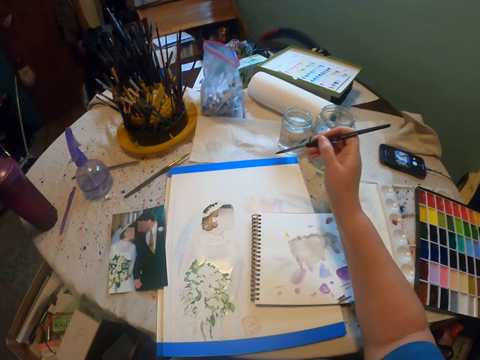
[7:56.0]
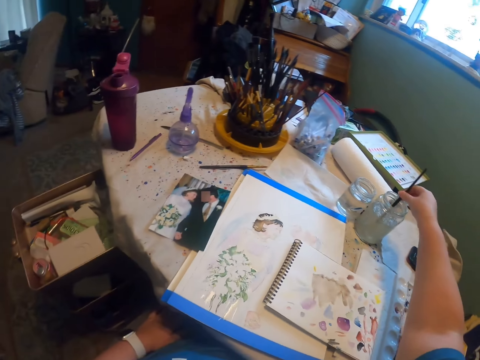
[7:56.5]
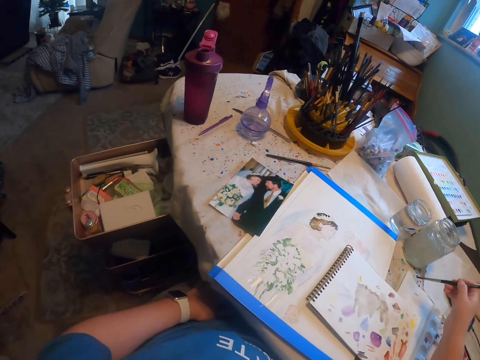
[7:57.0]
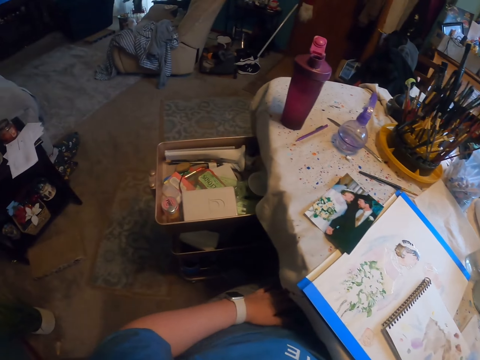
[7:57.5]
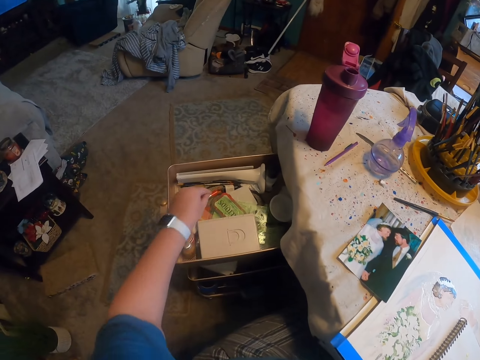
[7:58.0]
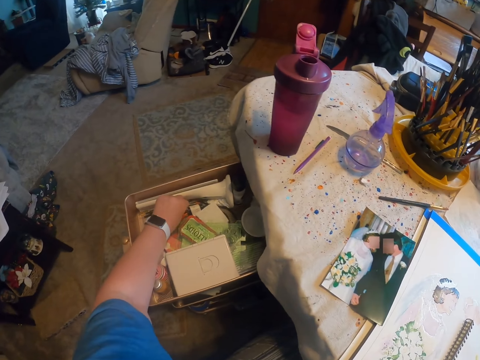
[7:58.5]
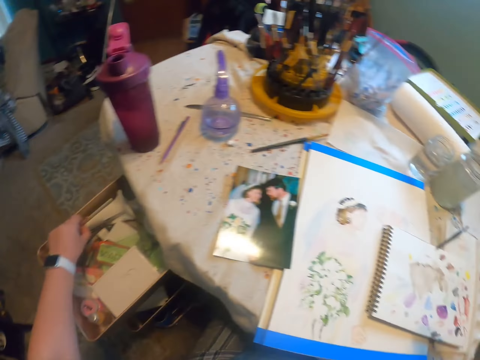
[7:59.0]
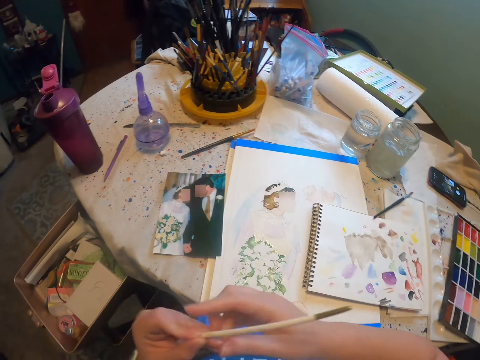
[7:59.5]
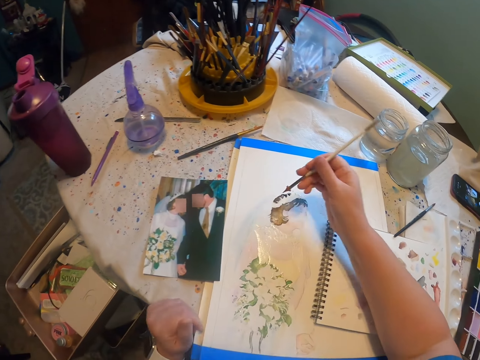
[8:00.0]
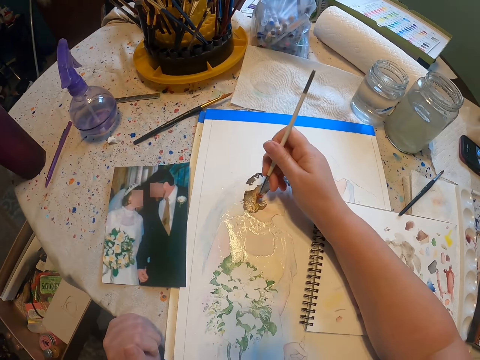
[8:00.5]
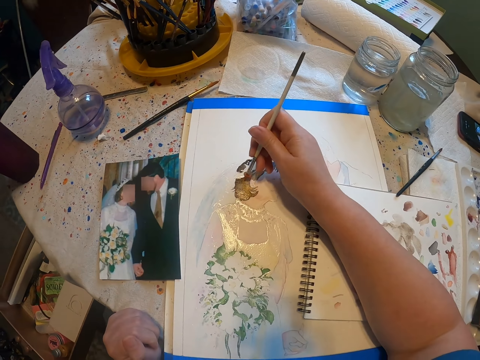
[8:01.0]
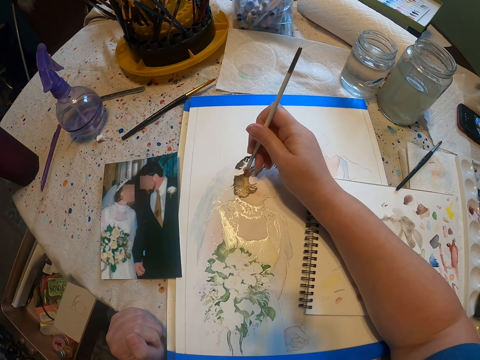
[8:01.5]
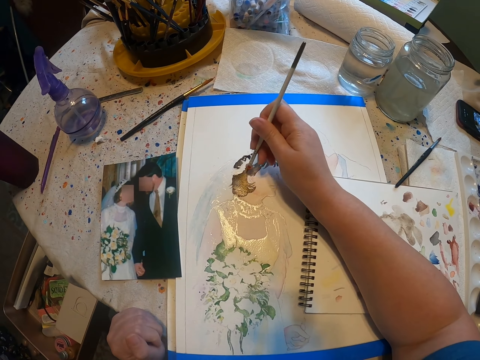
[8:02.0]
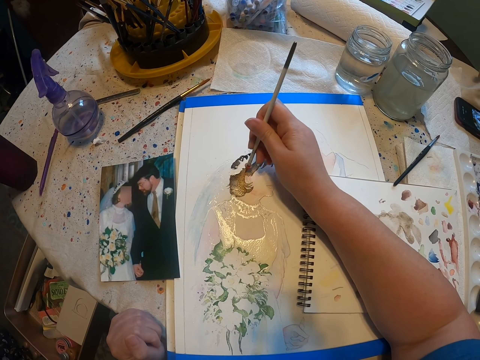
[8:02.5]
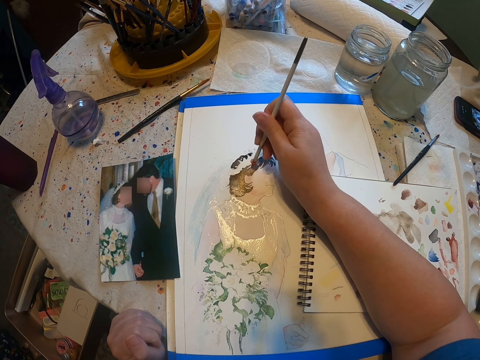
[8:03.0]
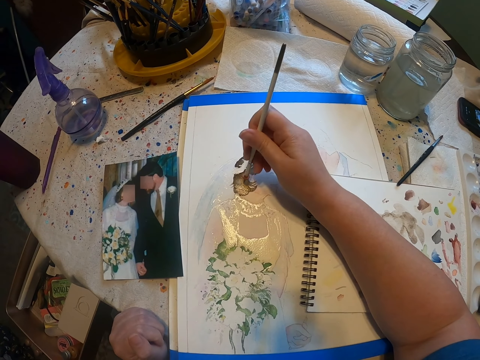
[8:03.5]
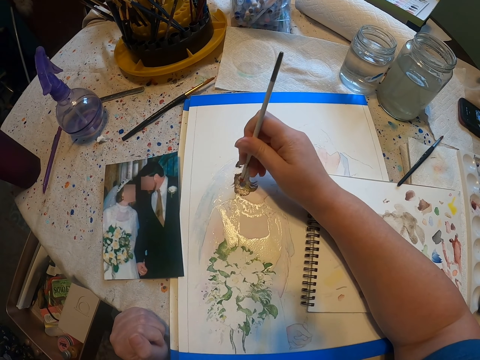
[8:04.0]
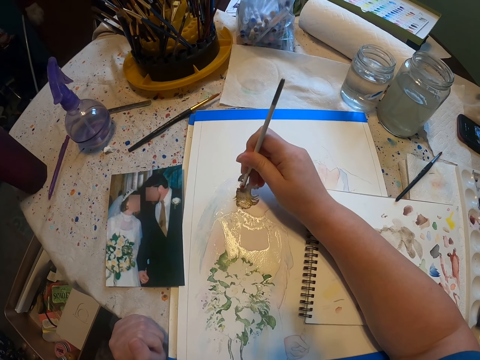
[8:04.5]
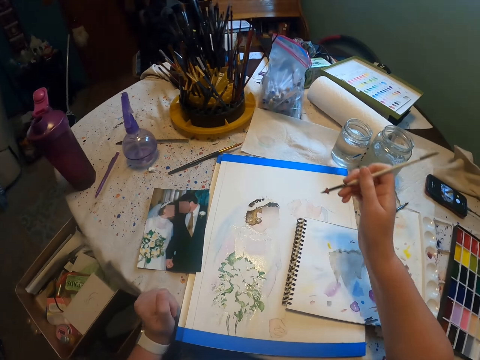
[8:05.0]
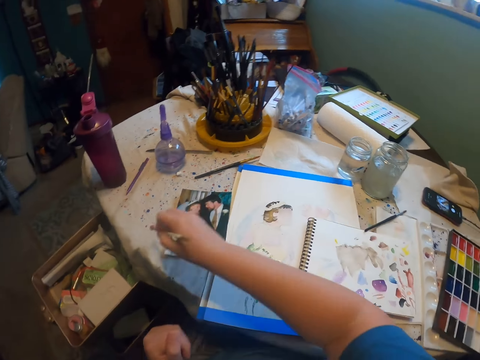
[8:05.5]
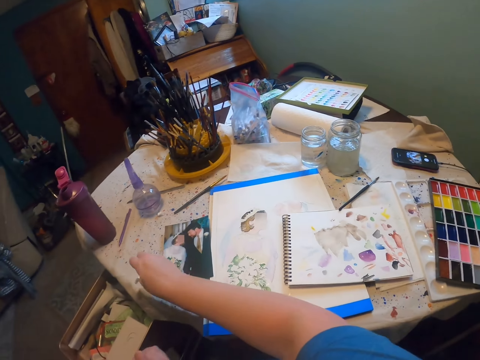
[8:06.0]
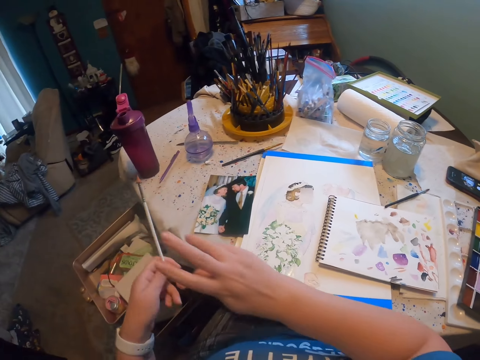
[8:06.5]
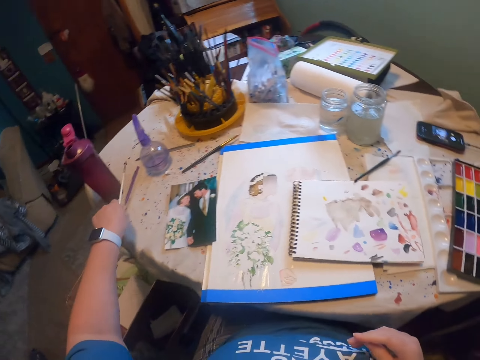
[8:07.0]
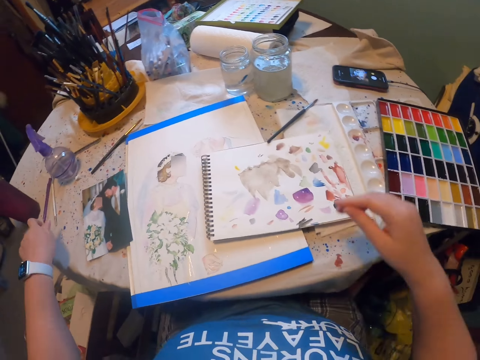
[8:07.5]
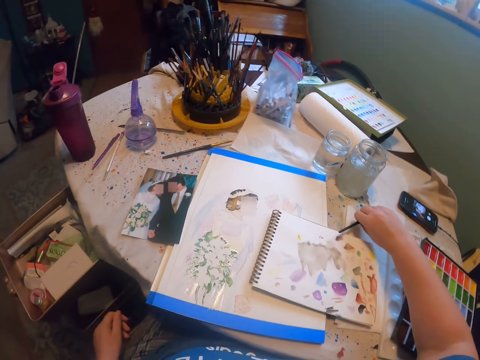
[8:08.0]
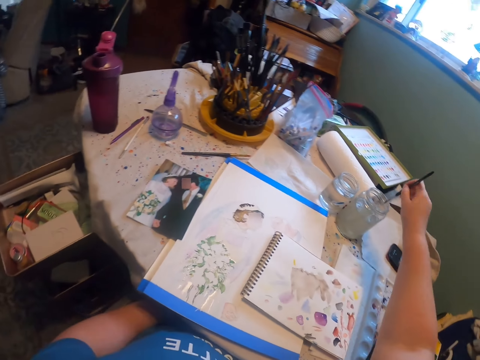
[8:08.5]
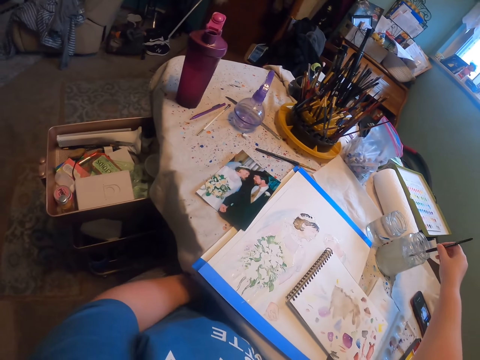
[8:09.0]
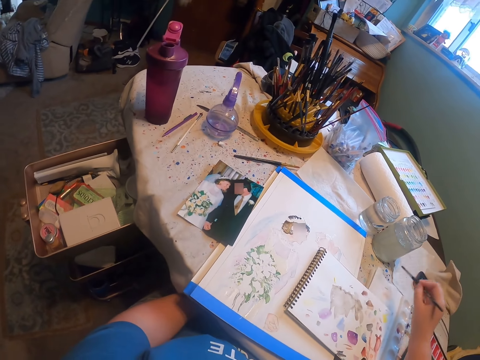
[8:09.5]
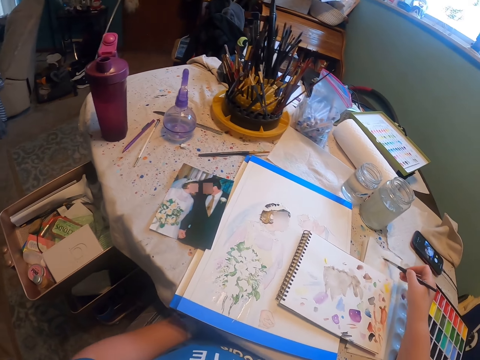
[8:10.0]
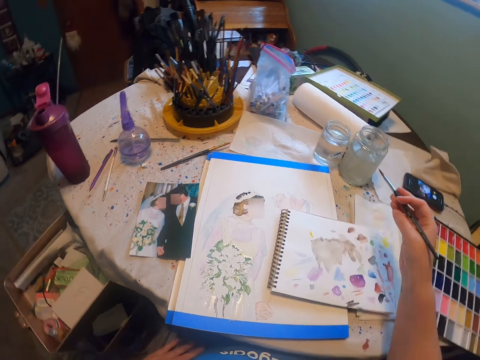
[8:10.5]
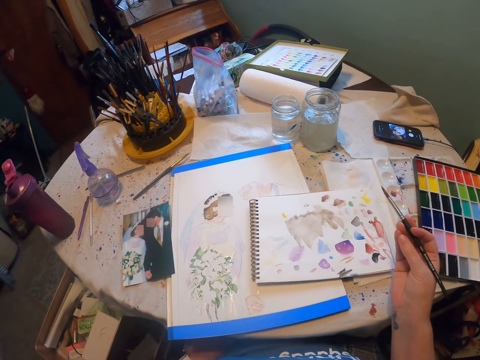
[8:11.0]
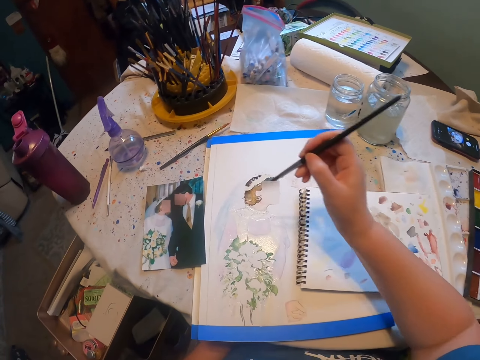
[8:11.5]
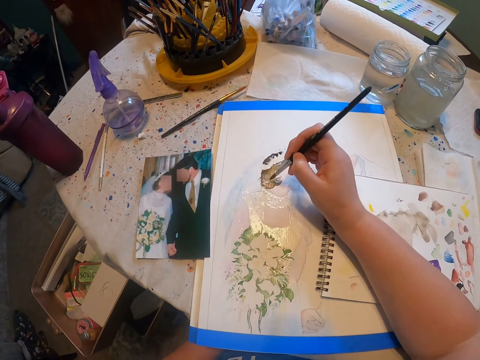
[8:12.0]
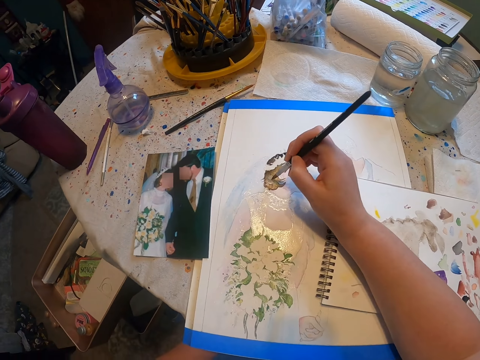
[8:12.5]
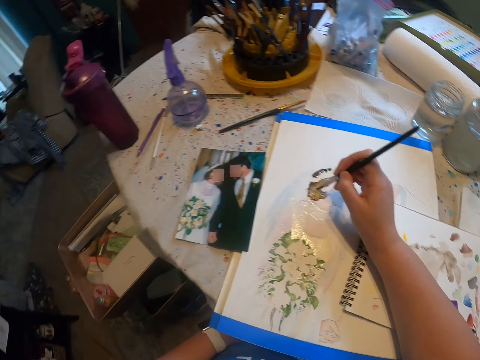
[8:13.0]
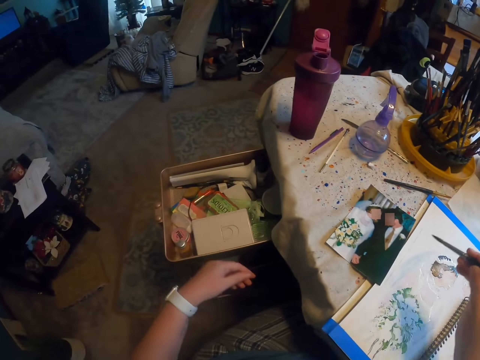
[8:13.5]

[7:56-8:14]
The camera wearer rinses a paint brush in a tin. They put down the paint brush on the table. They pick up the paint brush from a drawer. They paint a craft paper with the paint brush. They put down the paint brush on the table. They pick up the paint brush from the table. They rinse the paint brush in the tin. They wipe the paint brush on a tissue paper. They look around a room. They paint the craft paper with the paint brush.

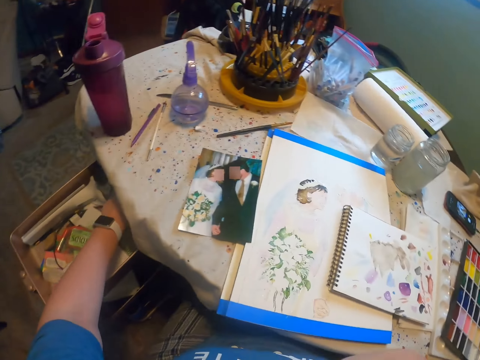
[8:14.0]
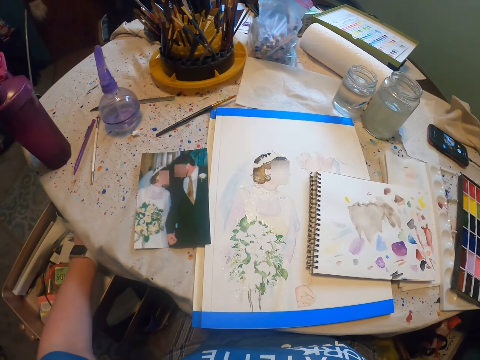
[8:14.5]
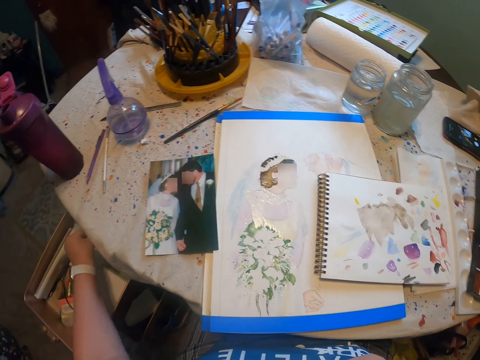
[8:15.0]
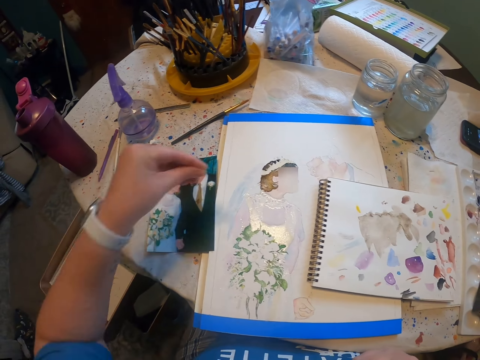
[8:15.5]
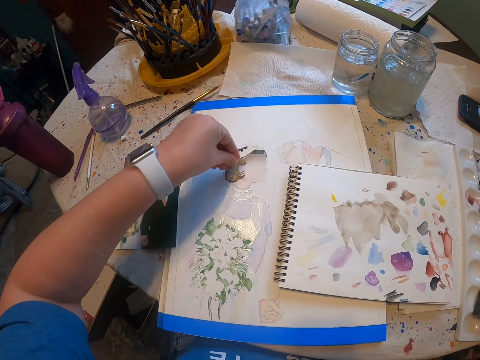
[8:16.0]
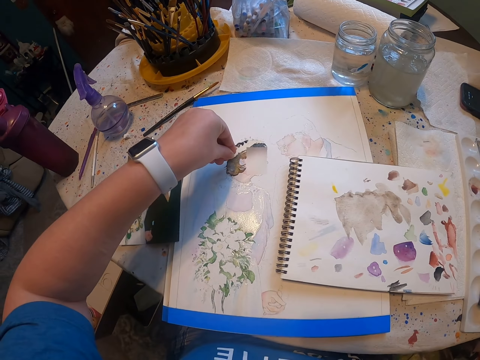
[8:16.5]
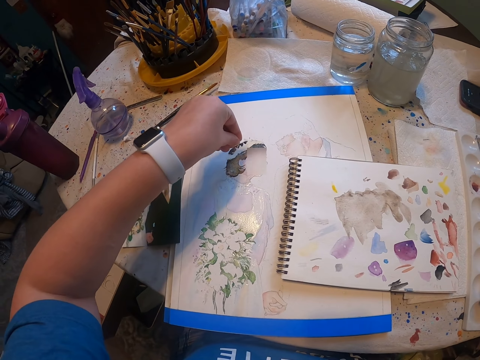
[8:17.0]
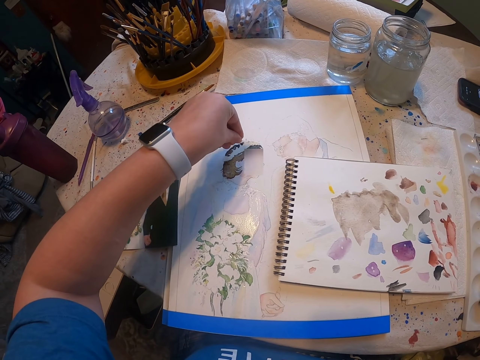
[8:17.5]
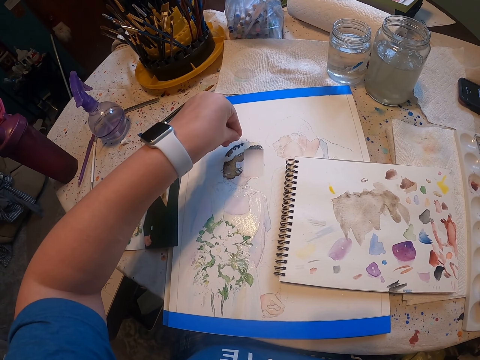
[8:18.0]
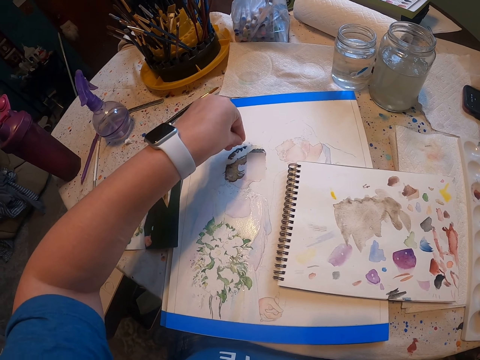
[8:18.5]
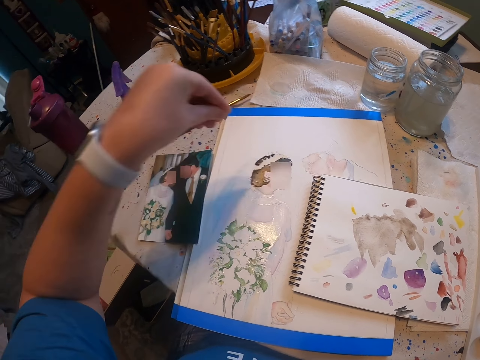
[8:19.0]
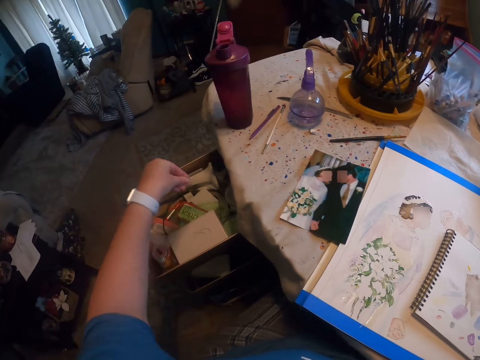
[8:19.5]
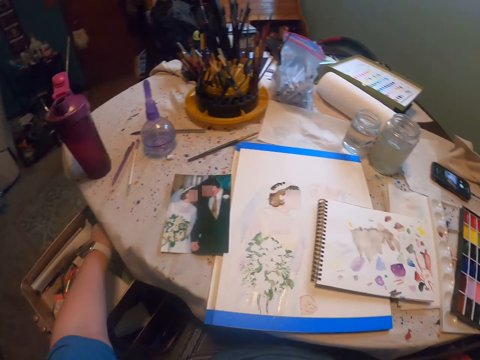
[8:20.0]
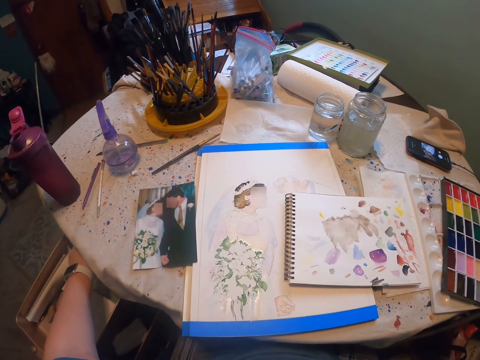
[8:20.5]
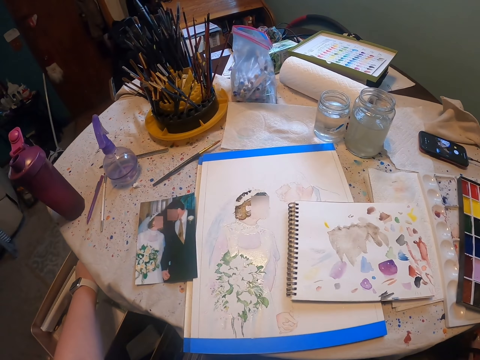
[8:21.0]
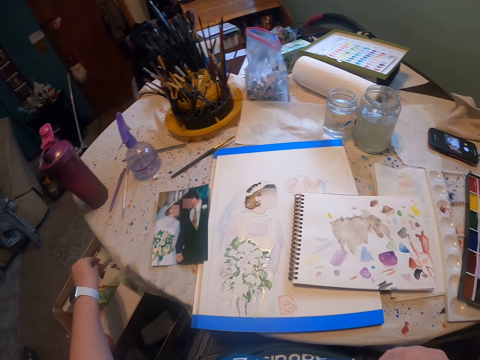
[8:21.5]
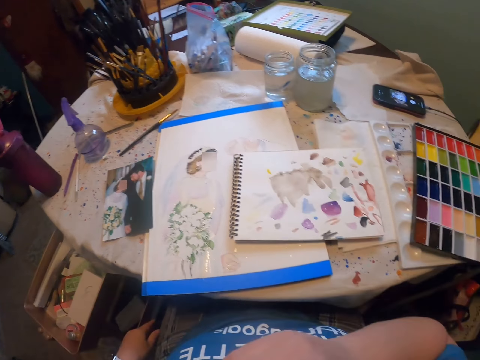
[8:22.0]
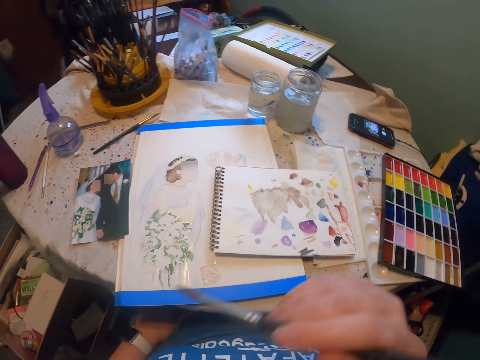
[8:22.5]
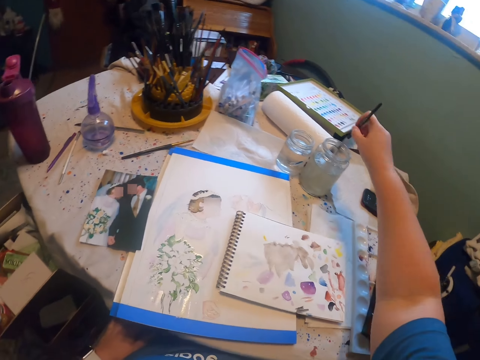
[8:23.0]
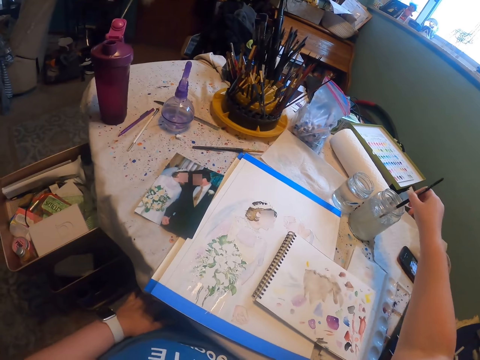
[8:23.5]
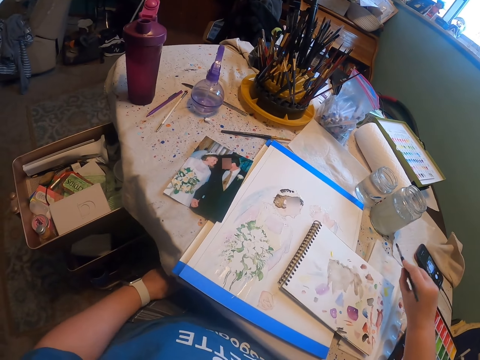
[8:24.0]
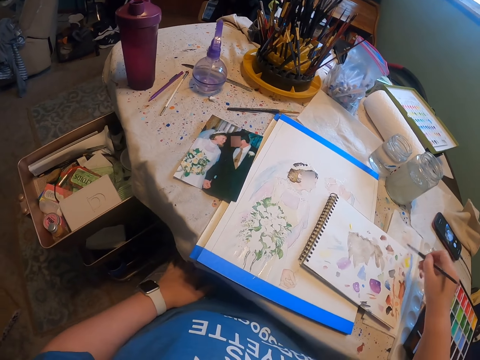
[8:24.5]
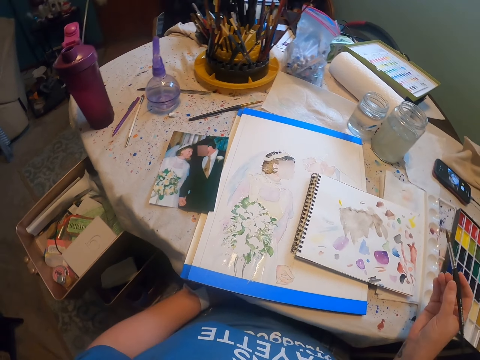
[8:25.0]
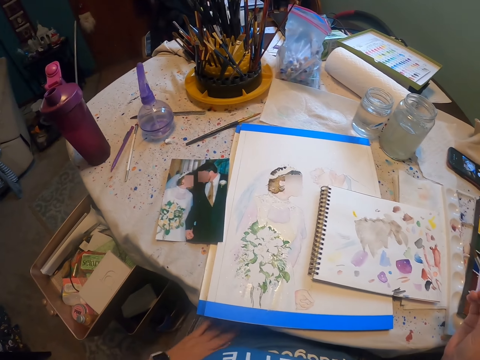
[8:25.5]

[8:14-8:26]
The camera wearer looks around a room. They pick up glitters from a drawer, spread the glitters on a craft paper, and put the glitters in the drawer. They look around the room. They rinse a paint brush in a tin. They wipe the paint brush on a tissue paper. They look around the room.
